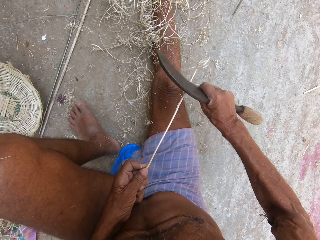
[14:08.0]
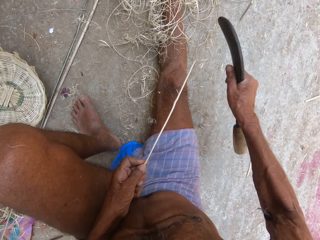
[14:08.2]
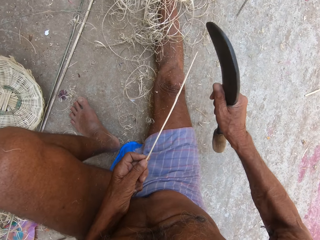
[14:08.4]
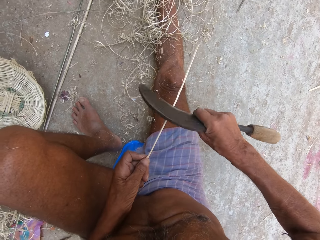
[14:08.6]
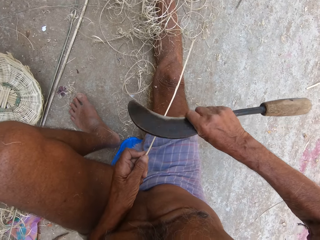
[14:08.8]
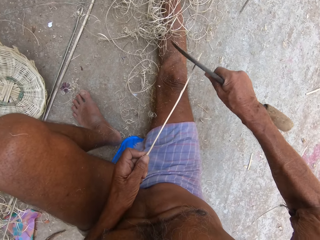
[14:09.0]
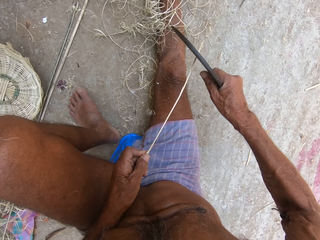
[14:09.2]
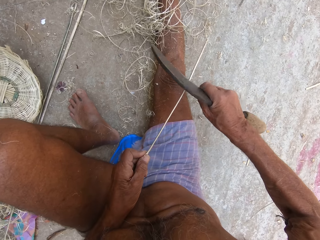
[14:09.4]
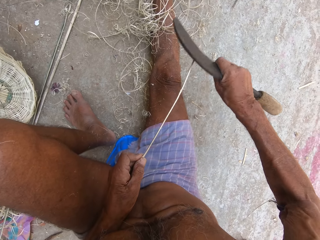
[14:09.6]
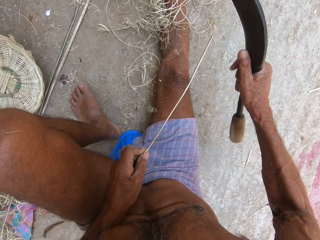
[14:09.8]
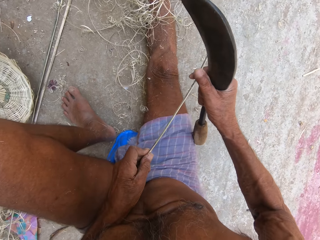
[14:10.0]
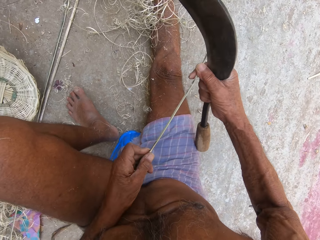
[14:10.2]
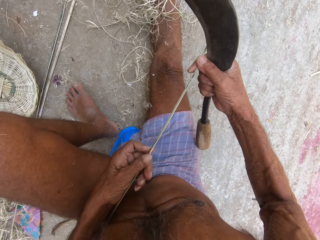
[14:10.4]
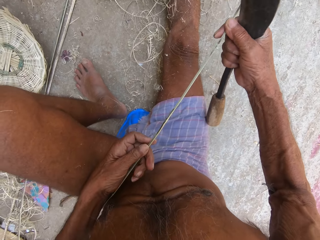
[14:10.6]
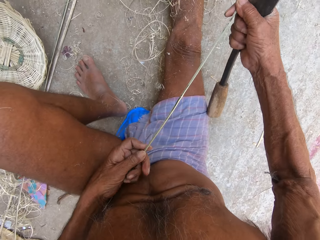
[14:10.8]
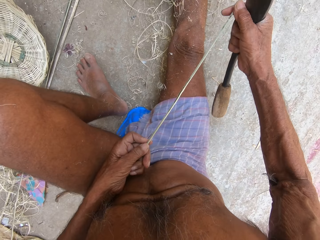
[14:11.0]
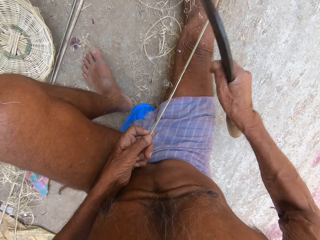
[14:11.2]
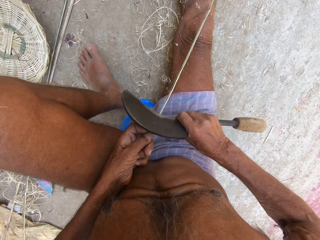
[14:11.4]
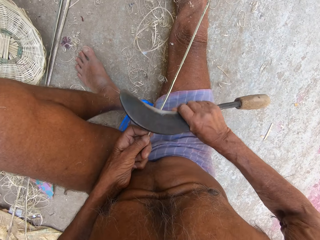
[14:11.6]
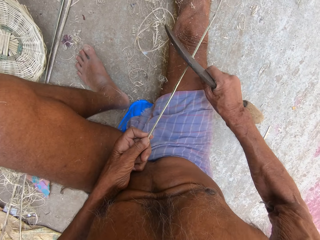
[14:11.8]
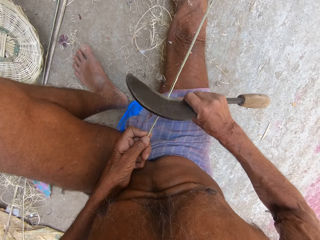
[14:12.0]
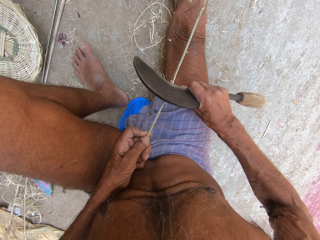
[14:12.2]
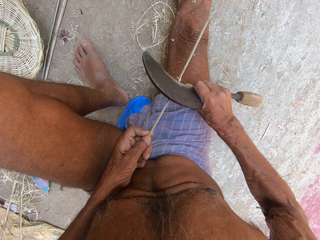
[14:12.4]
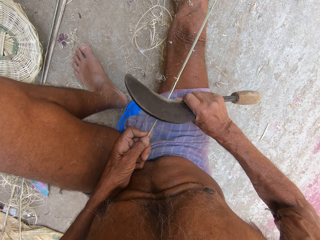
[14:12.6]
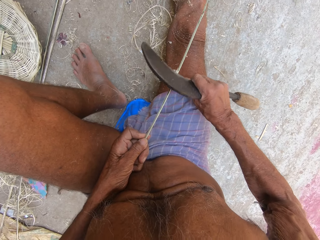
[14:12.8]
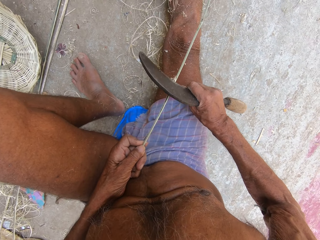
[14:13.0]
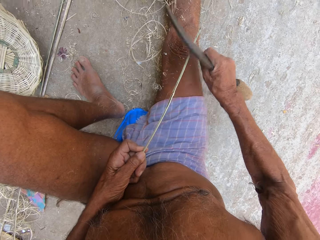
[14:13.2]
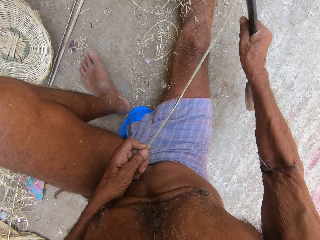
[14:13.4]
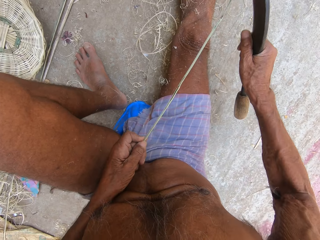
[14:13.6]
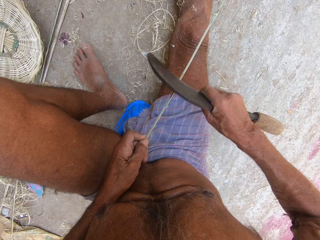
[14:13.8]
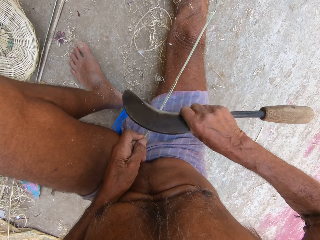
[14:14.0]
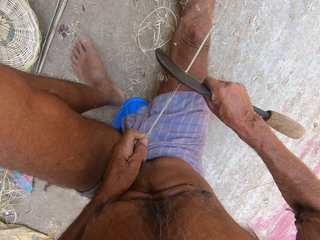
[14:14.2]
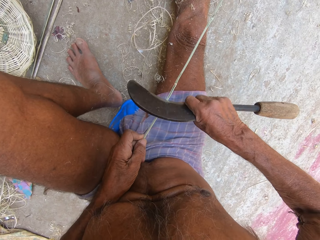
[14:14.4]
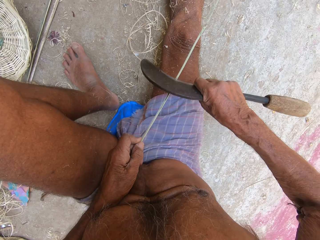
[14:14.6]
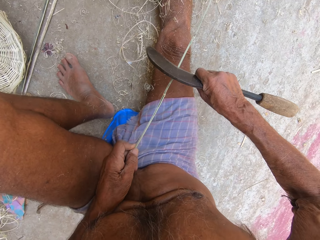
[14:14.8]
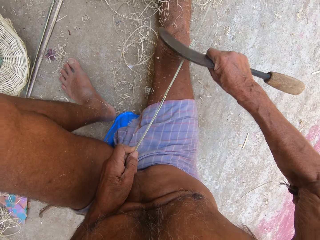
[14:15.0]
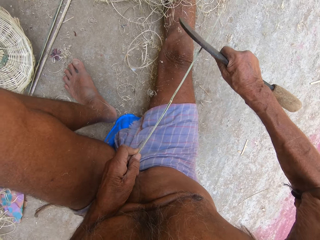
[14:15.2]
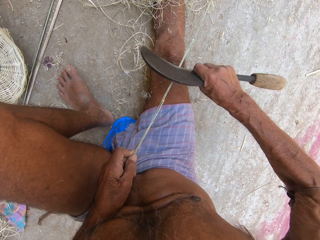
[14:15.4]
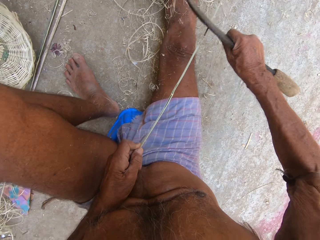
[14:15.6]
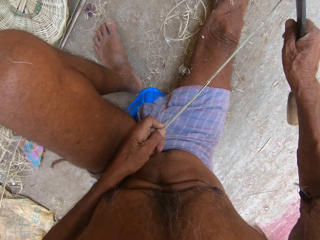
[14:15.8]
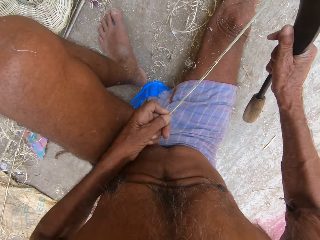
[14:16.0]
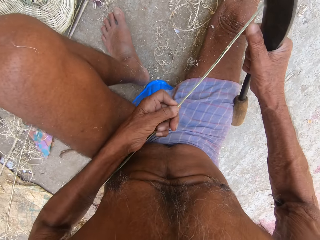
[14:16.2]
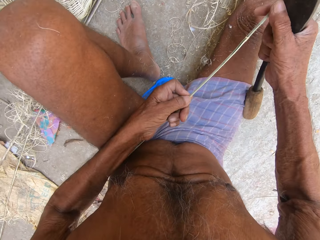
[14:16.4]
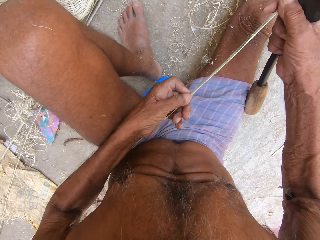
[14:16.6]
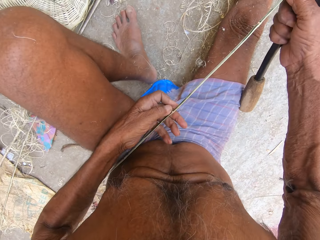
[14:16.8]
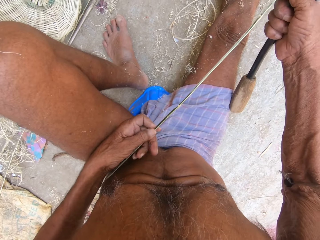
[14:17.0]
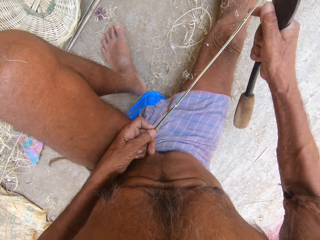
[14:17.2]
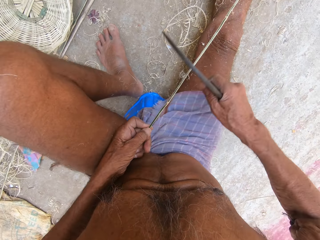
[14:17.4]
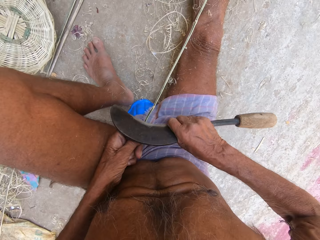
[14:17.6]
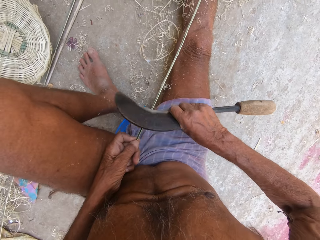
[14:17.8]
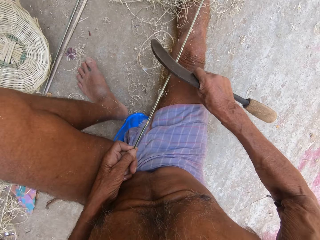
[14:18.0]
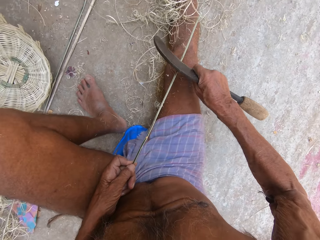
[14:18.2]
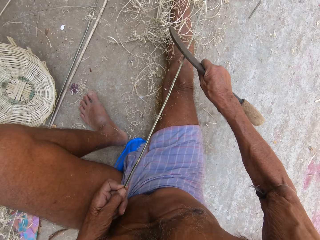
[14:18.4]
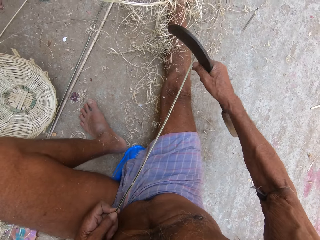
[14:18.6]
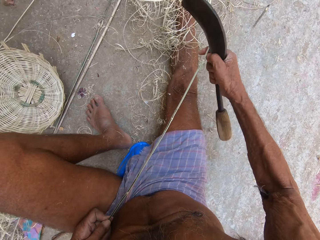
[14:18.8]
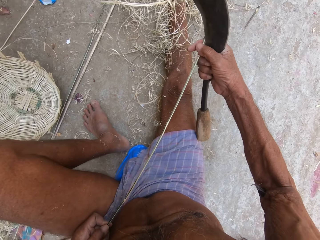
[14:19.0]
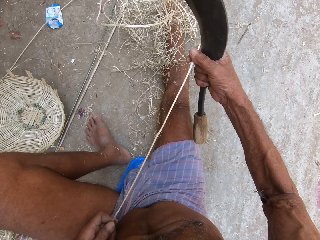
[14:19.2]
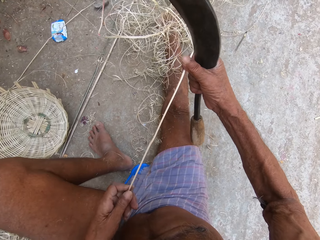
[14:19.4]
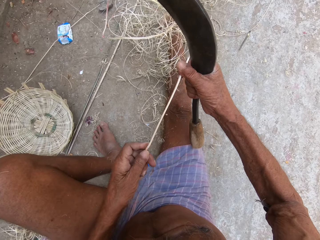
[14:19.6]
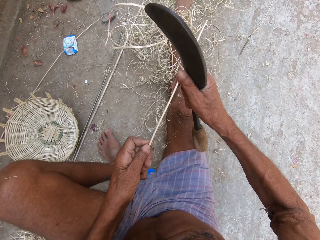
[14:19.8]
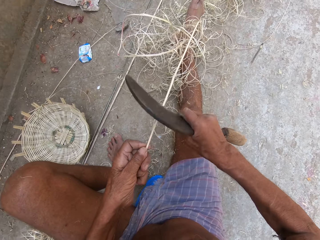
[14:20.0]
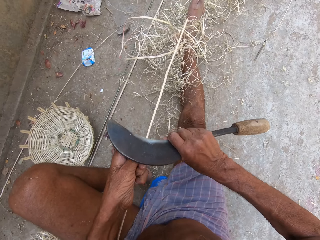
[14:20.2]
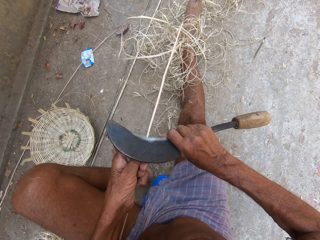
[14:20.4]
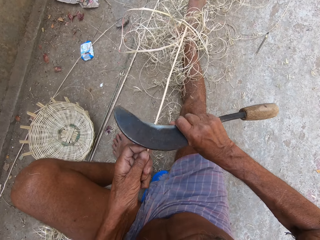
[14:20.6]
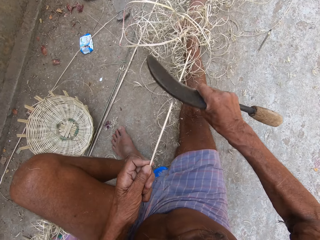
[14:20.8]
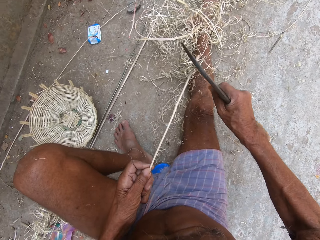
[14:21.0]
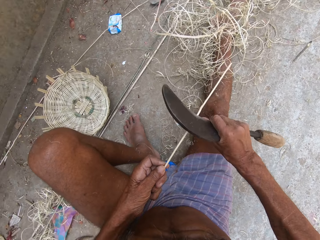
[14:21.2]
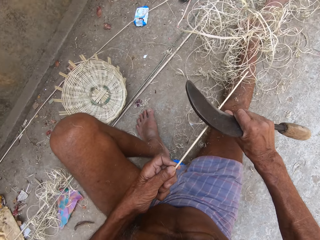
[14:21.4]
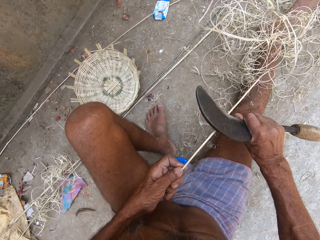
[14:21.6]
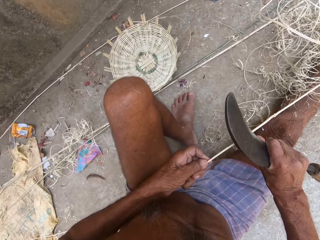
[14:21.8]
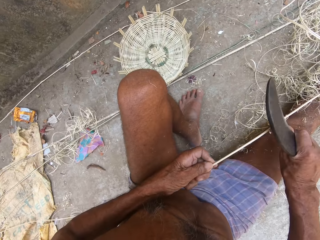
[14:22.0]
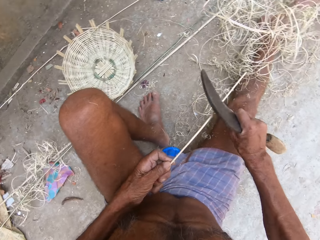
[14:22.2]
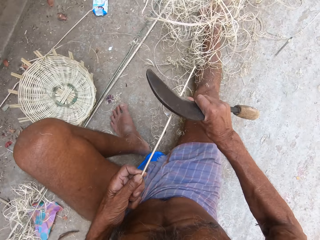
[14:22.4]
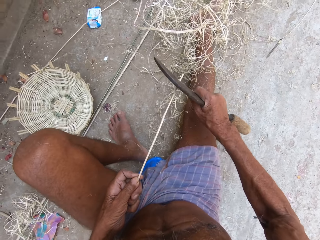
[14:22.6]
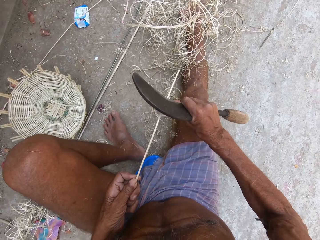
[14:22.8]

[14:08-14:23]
The camera wearer holds the bamboo strip with both hands. He peels the bamboo strip in his left hand with the kukri knife in his right hand. He holds the bamboo strip with both hands. He peels the bamboo strip in his left hand with the kukri knife in his right hand. He holds the bamboo strip with both hands. He peels the bamboo strip in his left hand with the kukri knife in his right hand.

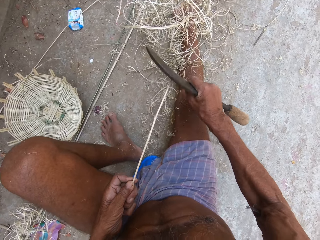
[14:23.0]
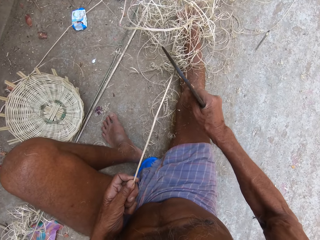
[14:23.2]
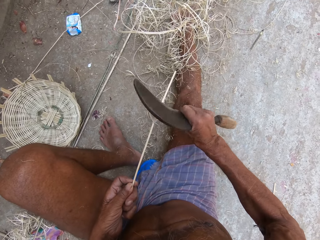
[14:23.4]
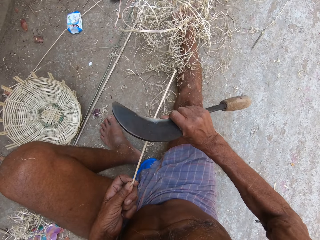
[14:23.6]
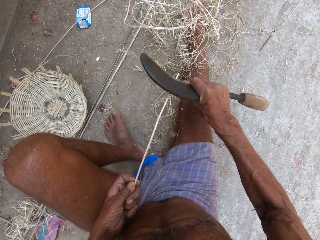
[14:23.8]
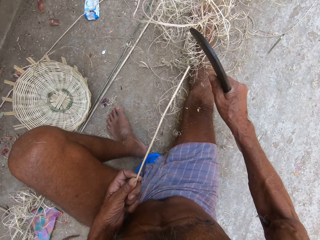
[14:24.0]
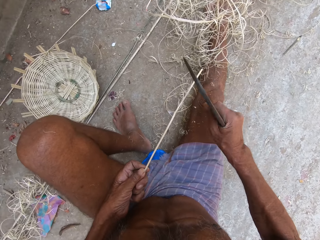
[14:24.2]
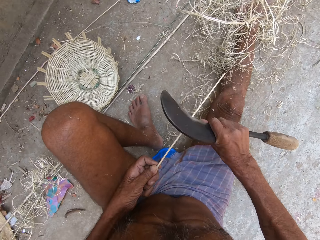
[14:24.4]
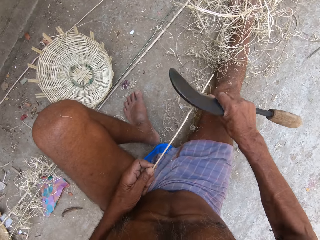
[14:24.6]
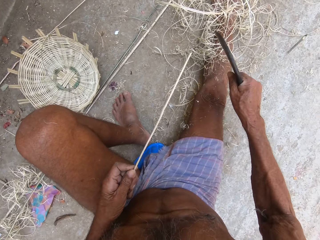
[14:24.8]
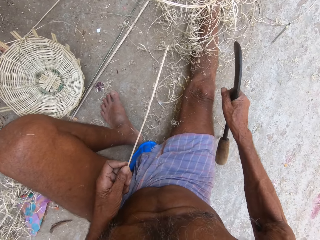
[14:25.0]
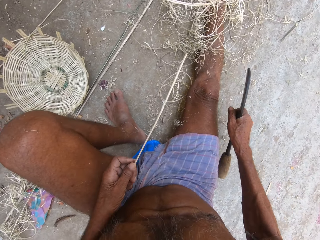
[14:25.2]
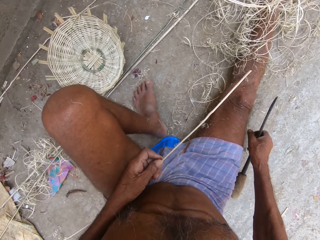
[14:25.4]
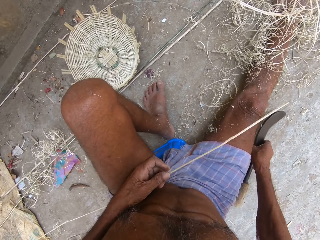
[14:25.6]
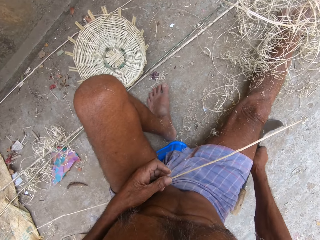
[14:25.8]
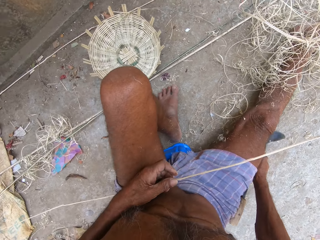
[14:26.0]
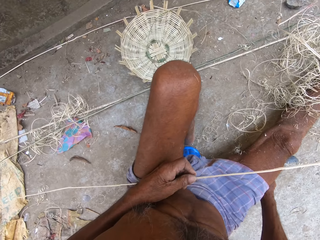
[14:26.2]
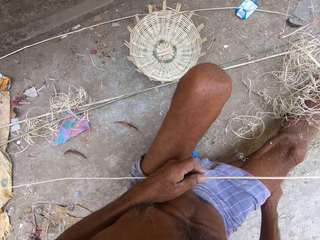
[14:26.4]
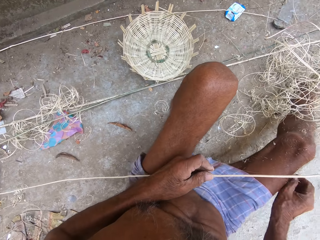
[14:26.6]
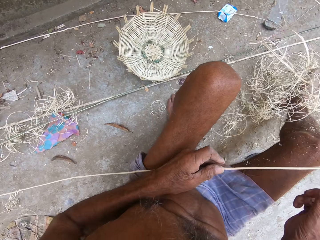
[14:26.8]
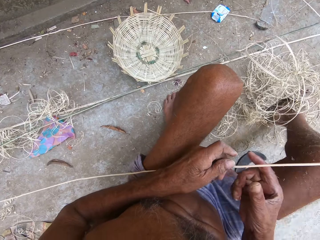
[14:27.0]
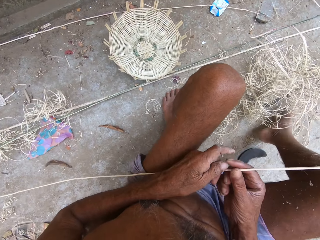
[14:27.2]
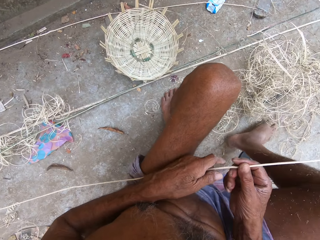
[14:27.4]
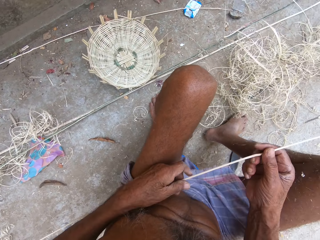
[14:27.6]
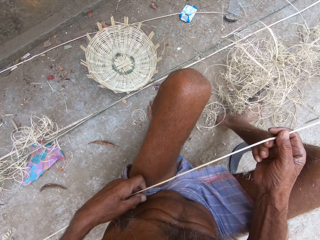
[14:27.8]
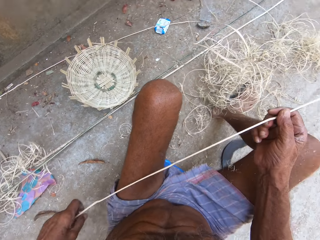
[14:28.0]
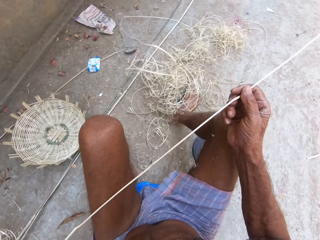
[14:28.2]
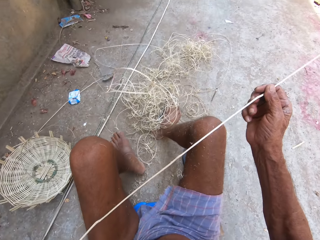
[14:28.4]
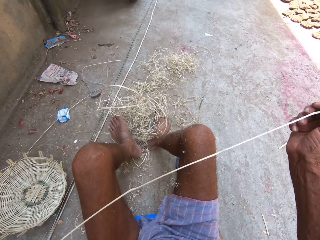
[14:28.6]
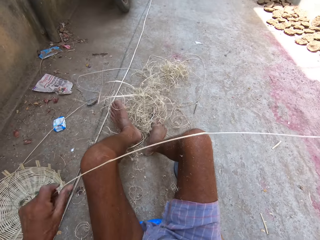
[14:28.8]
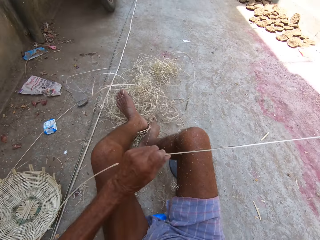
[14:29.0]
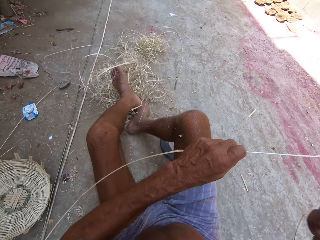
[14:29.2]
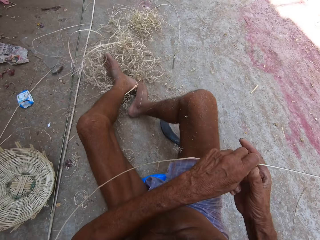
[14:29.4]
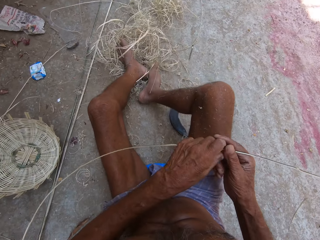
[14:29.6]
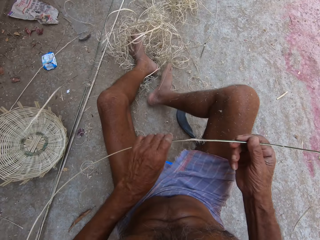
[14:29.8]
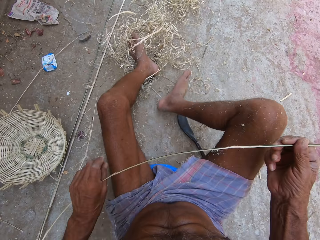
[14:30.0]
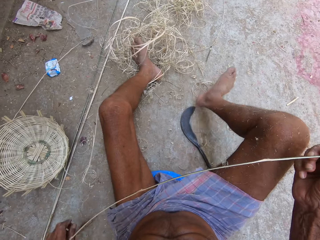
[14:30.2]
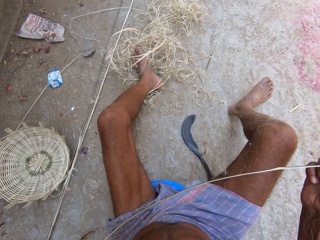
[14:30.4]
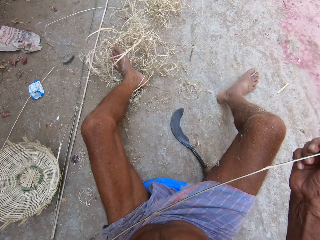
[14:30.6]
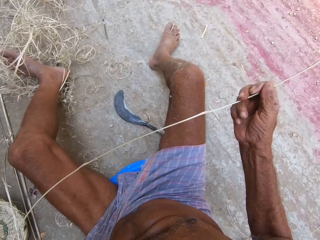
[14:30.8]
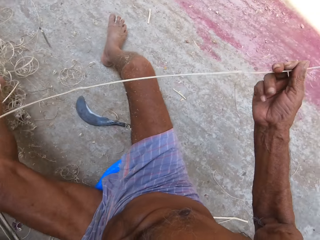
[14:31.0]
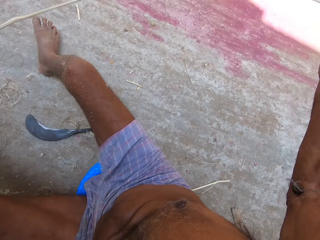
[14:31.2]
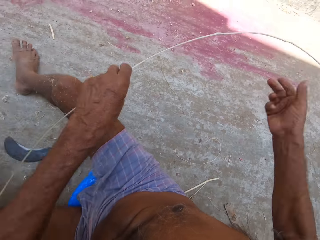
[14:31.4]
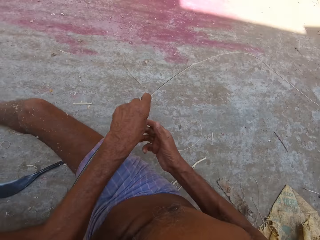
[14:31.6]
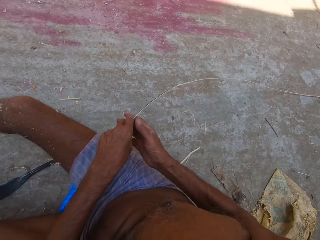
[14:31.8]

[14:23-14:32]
The camera wearer drops the kukri knife on the floor with his right hand. He moves a sickle on the ground. He moves his hand up and bends his knee. He moves the bamboo strip with both hands. He holds the bamboo and touches the bamboo. He moves his foot, moves his hand down and lifts the bamboo.
